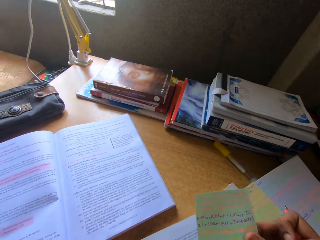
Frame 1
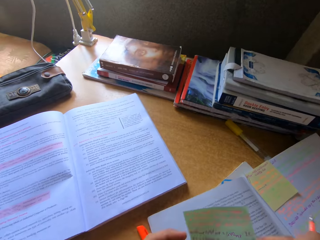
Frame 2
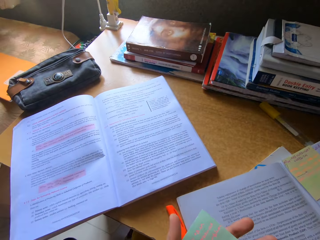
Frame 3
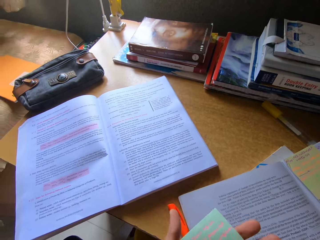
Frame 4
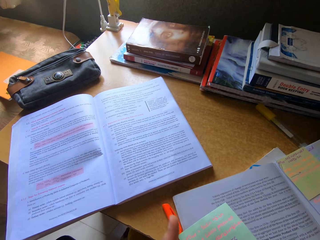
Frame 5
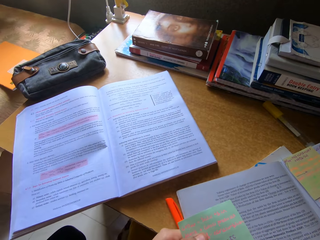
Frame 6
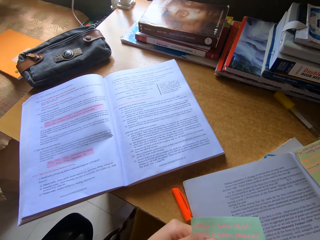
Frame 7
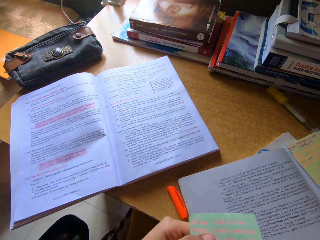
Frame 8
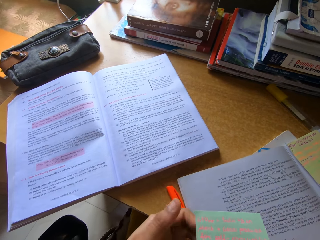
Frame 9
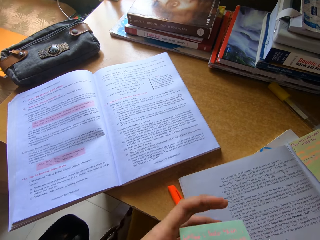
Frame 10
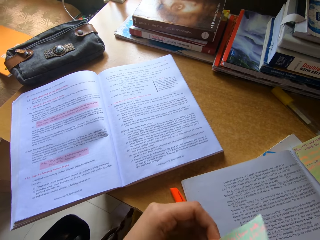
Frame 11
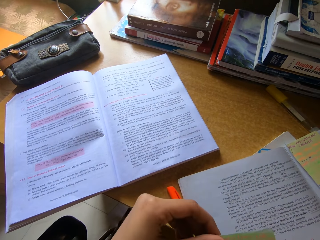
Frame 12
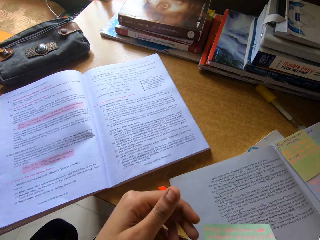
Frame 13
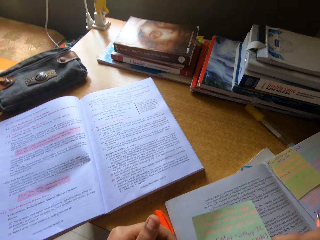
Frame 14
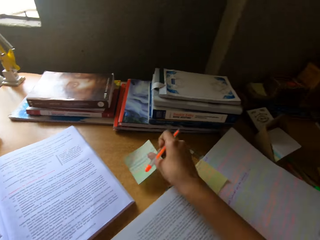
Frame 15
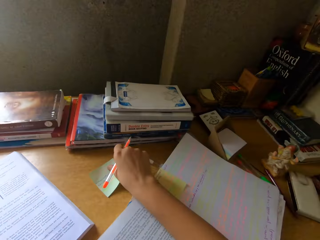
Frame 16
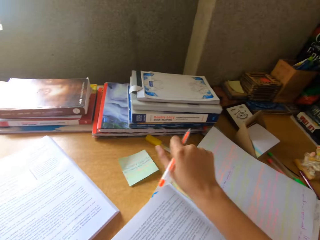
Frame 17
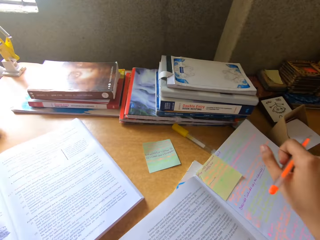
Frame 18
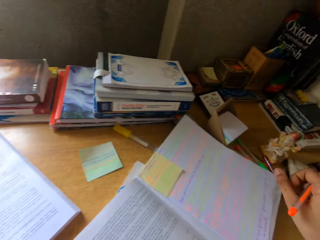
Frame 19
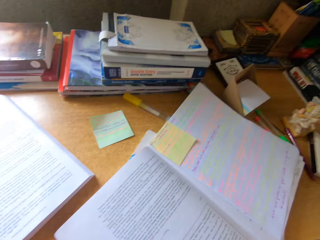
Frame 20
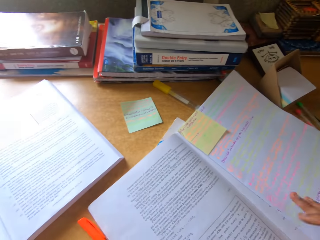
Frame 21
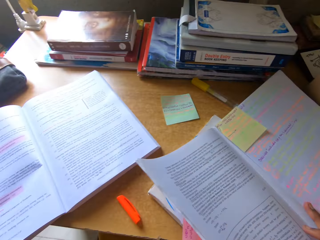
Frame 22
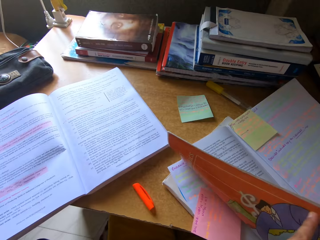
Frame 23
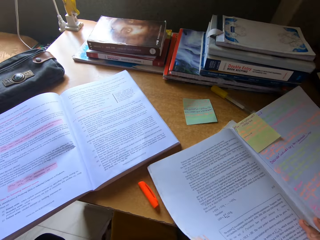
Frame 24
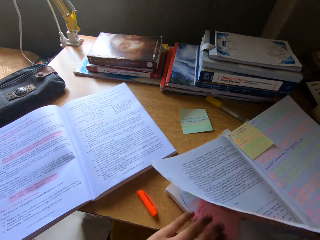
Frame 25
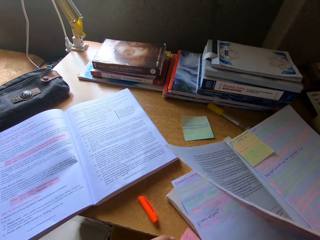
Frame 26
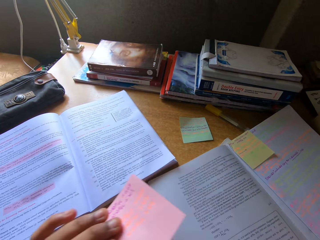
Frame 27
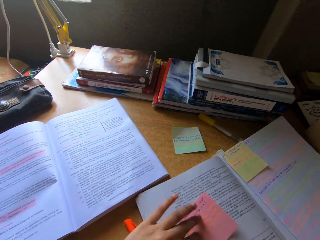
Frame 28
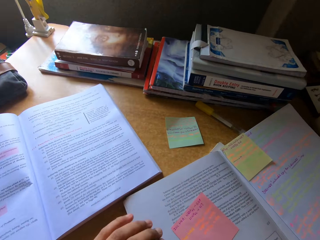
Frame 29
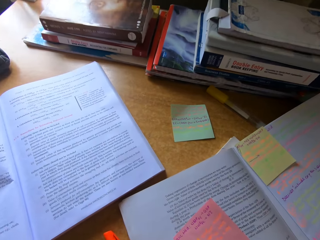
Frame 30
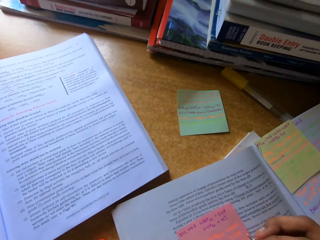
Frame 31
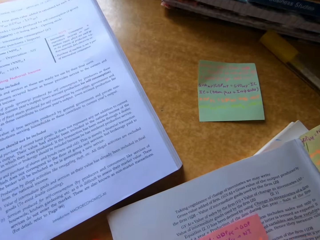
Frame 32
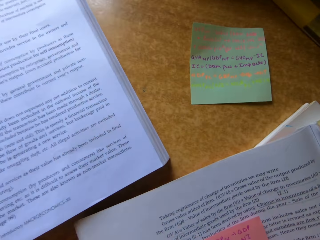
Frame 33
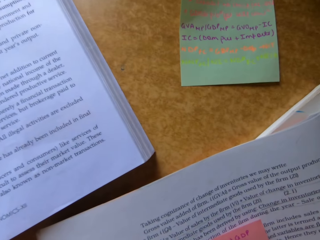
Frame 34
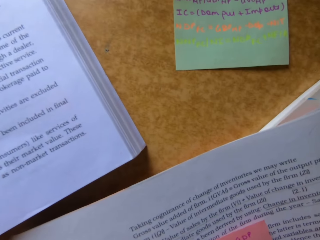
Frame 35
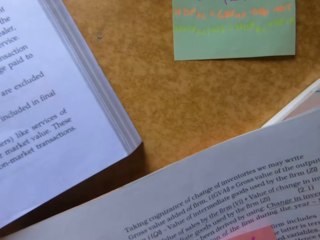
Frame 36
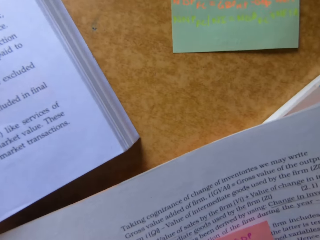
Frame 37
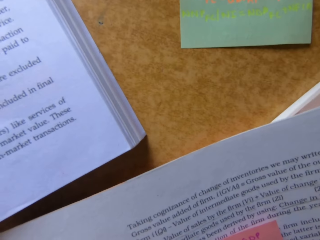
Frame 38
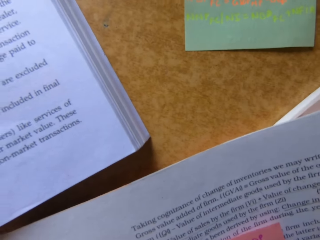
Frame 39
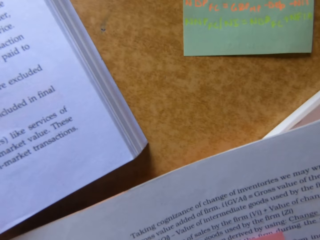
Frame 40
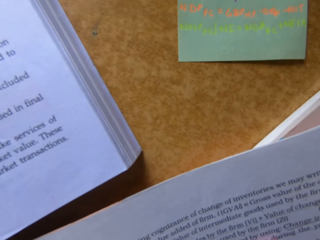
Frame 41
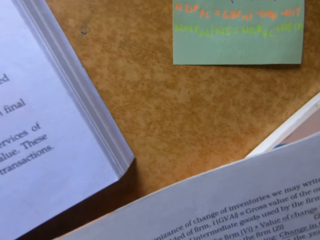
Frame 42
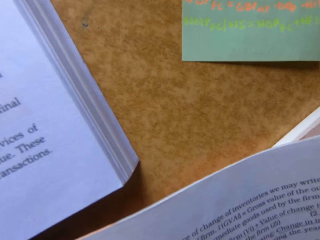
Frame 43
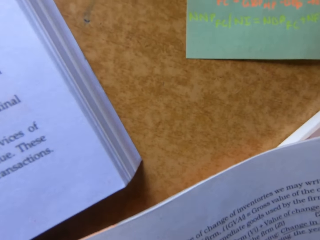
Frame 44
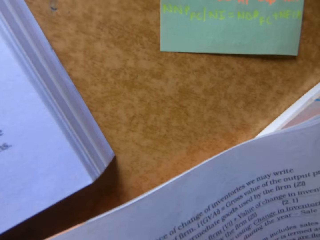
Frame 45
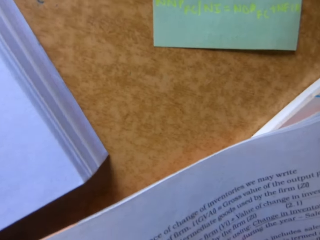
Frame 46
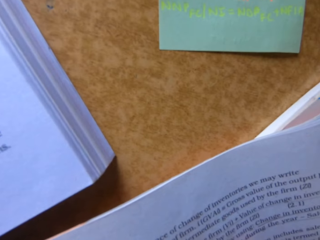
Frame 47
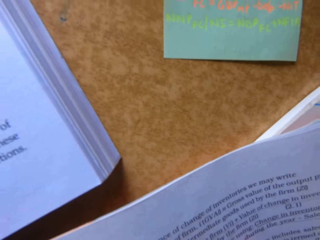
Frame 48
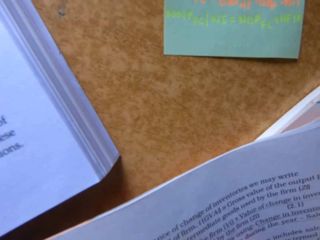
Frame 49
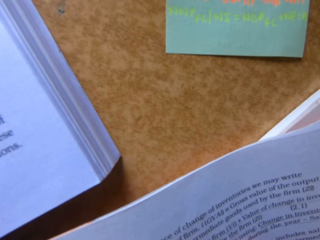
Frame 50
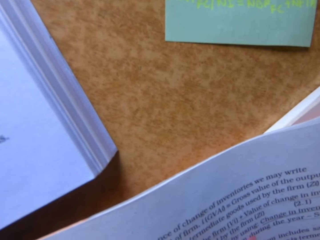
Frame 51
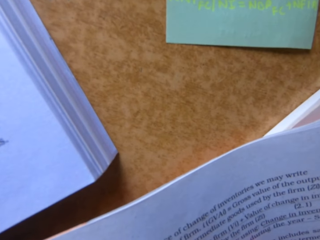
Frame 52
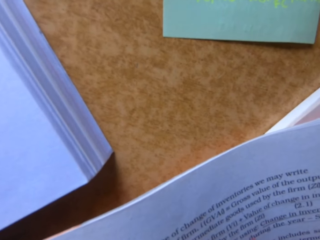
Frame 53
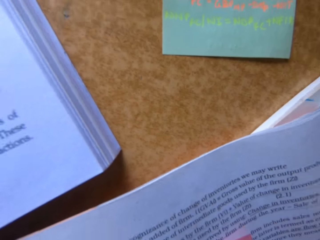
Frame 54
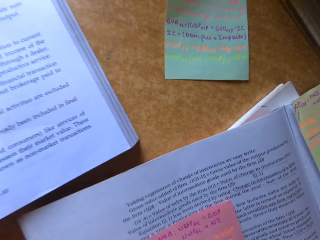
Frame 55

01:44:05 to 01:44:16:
The camera wearer picks up a sticky note. They put the sticky note on the table. They put the sticky note on the table again. They hold a book, write on the book, and stare at the book.

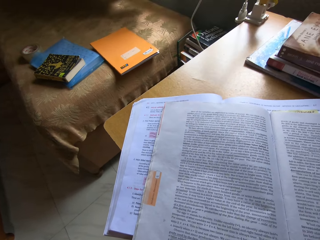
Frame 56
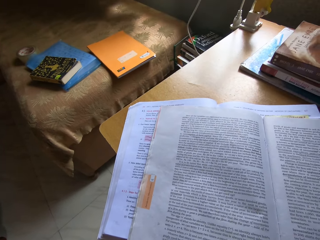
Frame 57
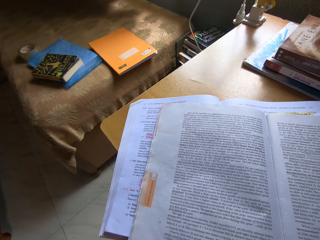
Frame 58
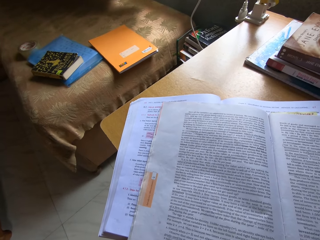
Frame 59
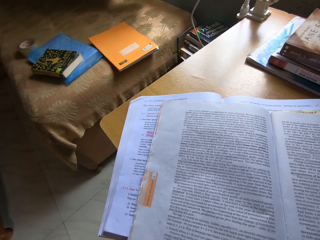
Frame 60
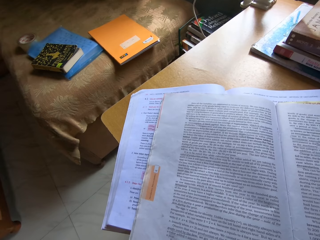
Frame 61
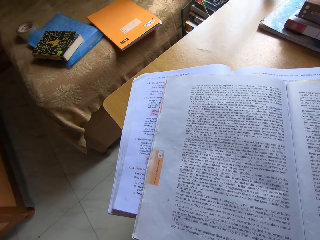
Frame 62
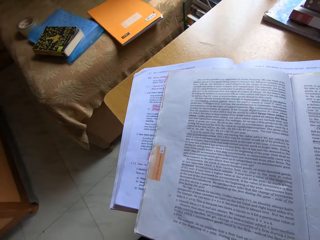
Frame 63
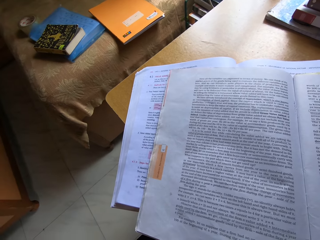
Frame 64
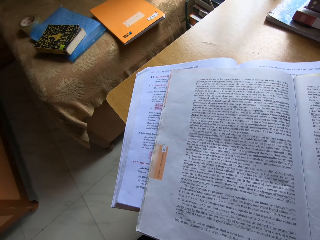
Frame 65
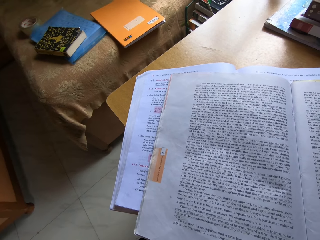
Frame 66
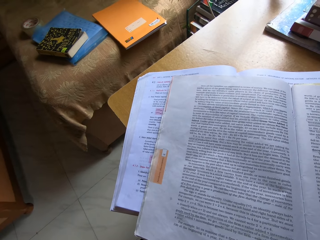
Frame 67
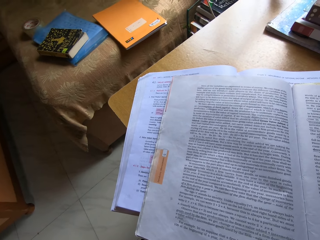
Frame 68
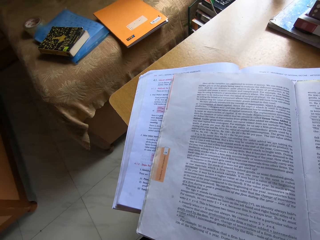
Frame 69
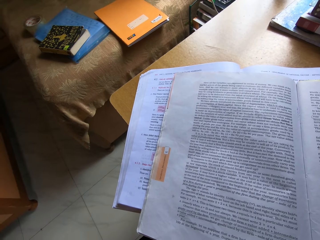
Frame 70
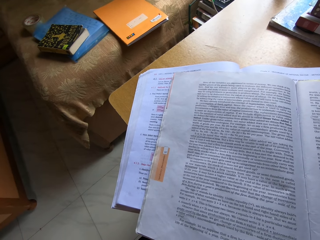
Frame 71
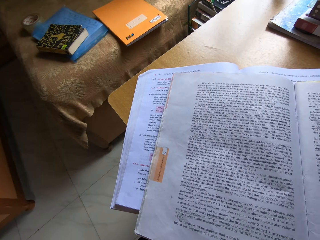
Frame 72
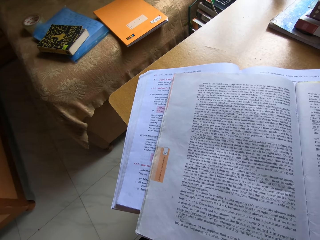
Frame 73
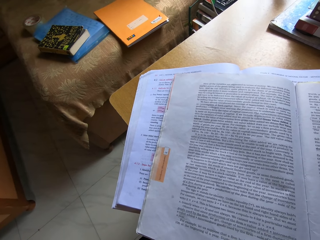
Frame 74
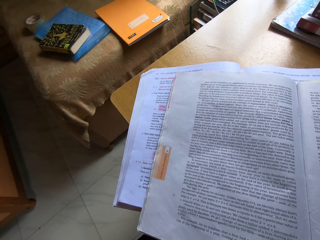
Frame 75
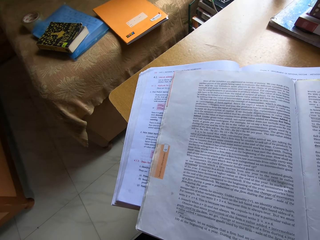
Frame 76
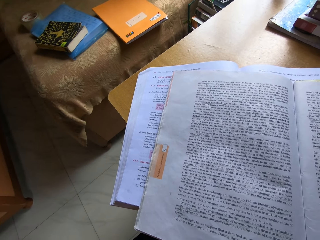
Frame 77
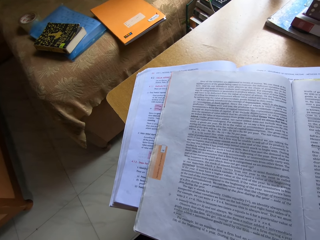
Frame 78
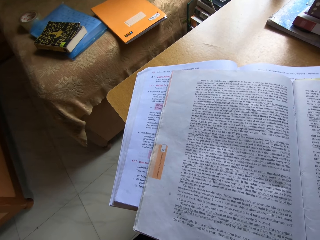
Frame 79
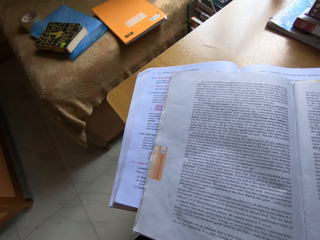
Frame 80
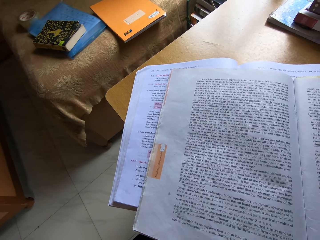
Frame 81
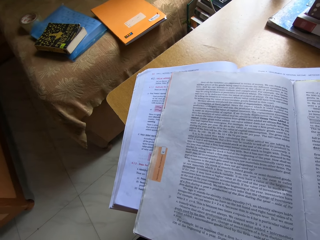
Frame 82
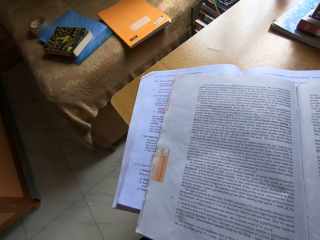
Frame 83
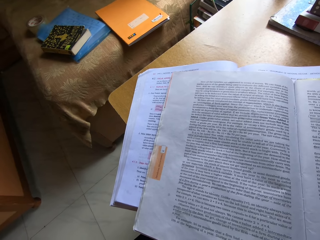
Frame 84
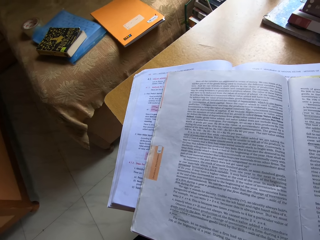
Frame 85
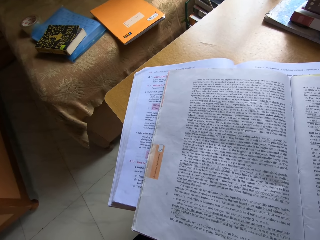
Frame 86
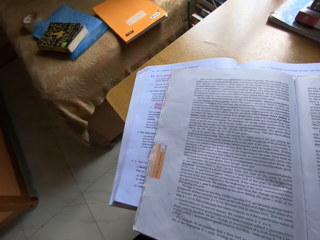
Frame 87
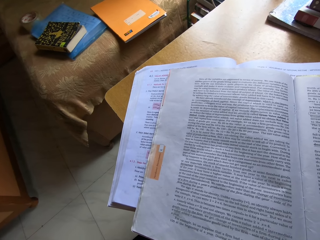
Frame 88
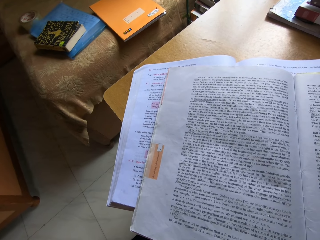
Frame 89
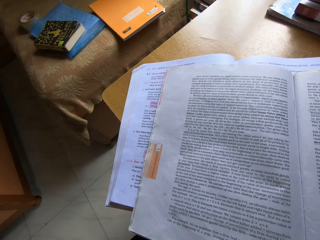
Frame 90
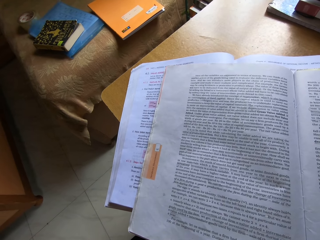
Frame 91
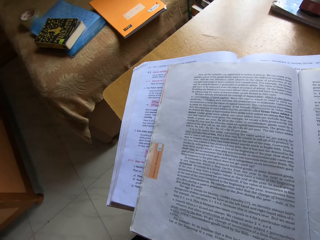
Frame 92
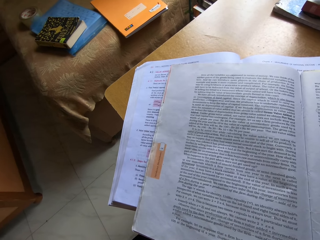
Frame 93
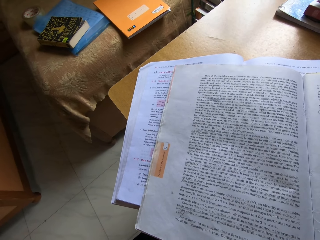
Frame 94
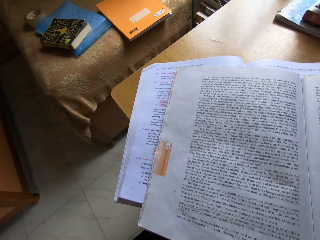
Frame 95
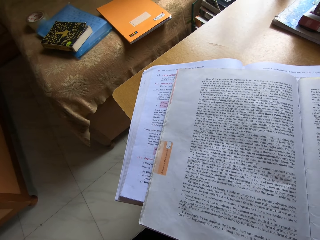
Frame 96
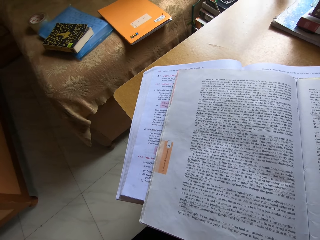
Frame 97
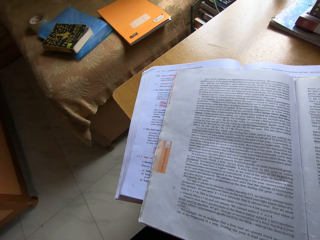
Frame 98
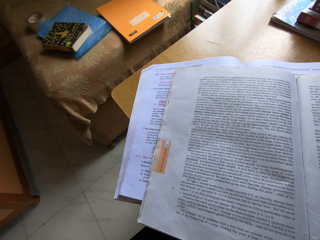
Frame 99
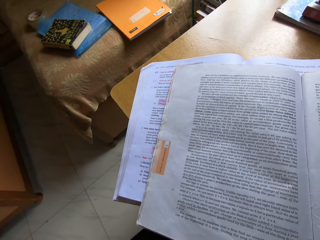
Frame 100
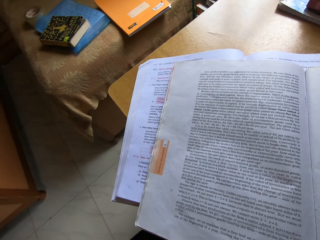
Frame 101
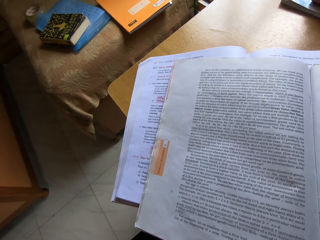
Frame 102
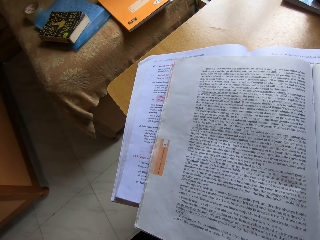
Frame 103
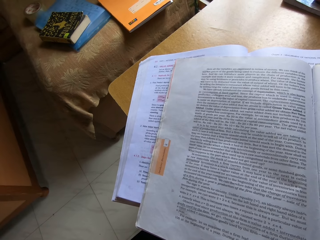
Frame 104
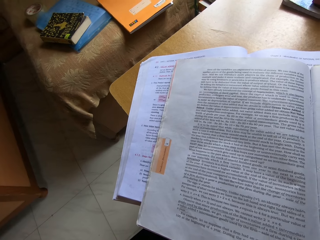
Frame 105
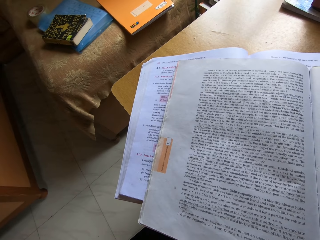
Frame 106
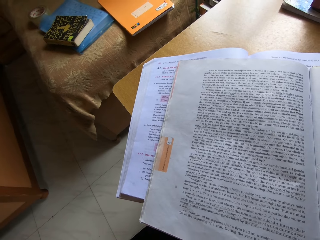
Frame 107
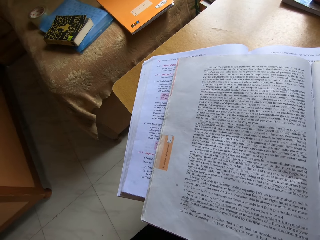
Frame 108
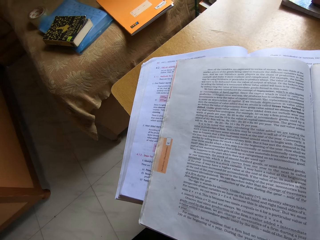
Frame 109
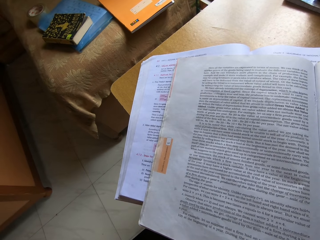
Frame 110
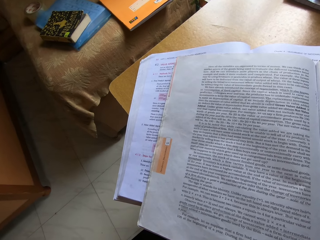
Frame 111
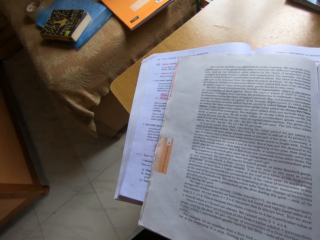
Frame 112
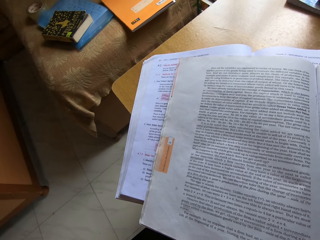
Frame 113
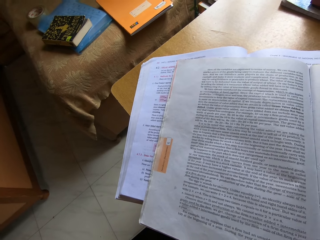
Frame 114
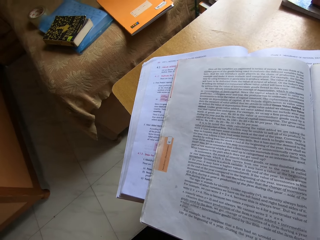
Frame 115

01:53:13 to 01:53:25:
The camera wearer stares at the book.
